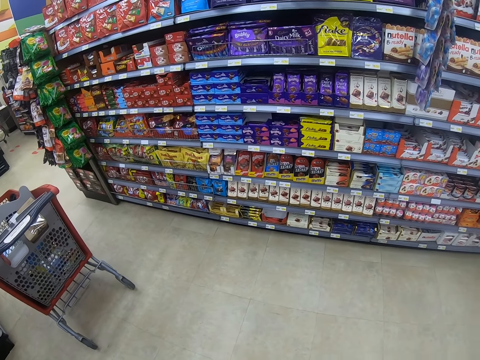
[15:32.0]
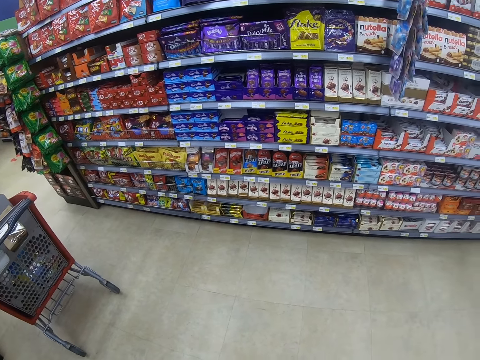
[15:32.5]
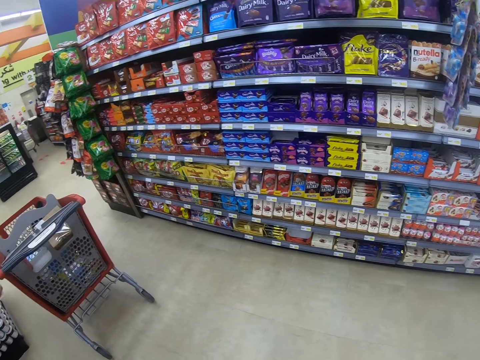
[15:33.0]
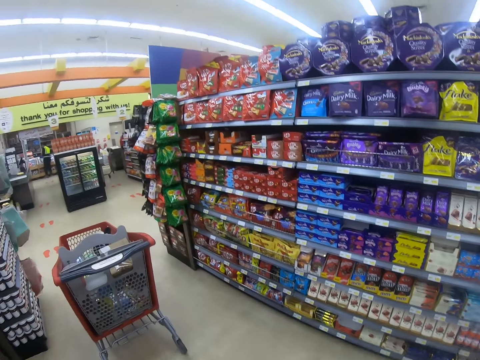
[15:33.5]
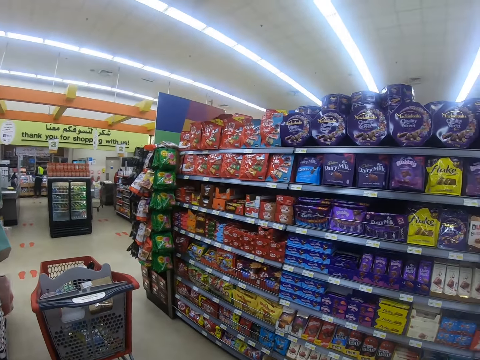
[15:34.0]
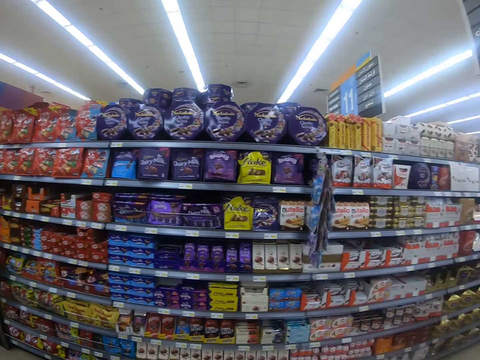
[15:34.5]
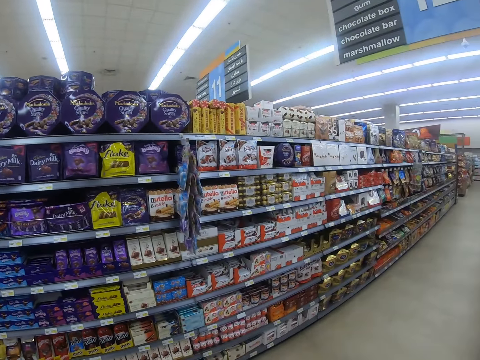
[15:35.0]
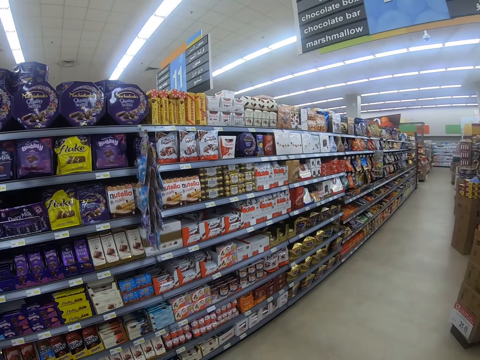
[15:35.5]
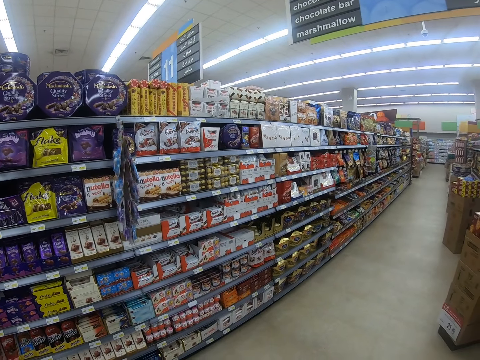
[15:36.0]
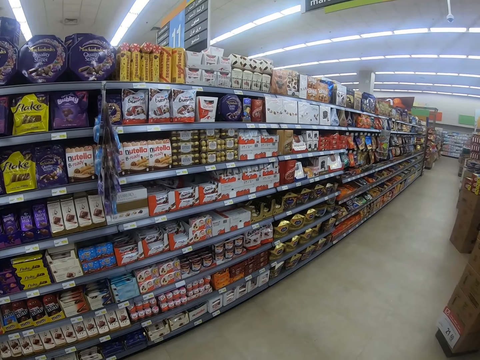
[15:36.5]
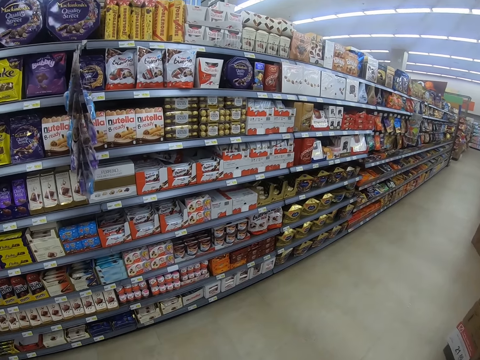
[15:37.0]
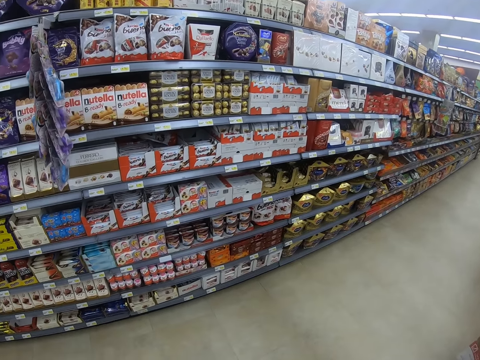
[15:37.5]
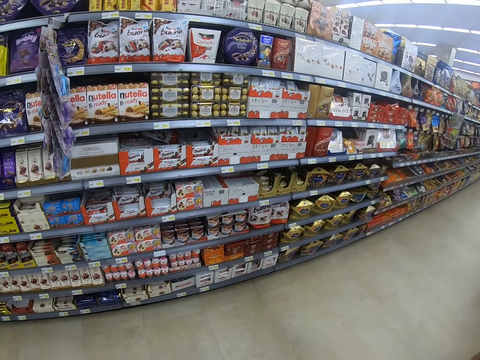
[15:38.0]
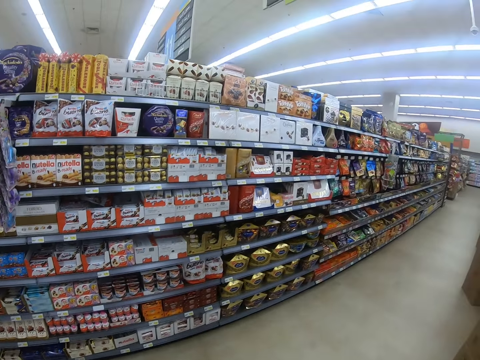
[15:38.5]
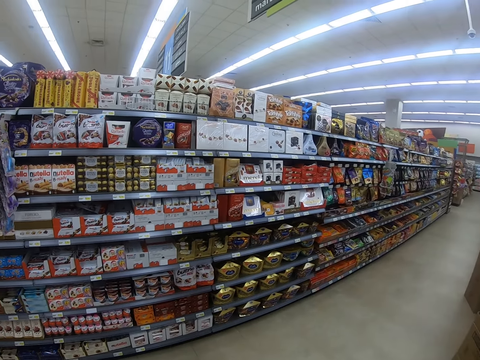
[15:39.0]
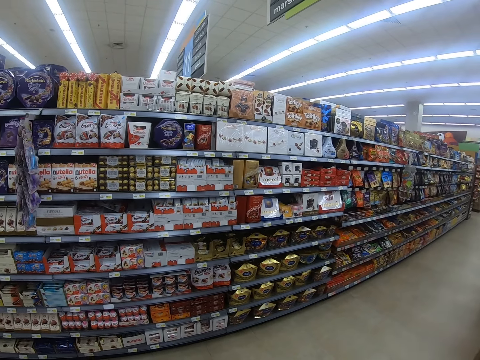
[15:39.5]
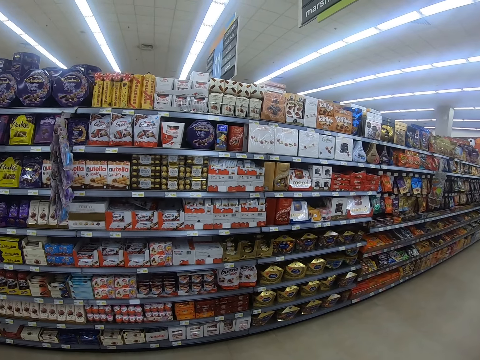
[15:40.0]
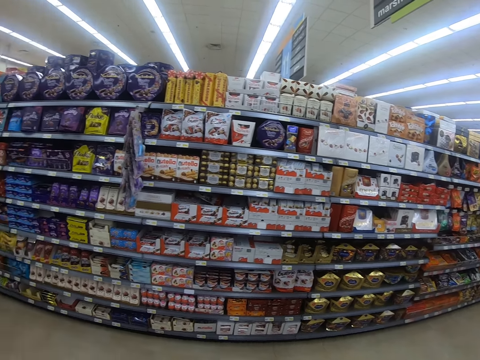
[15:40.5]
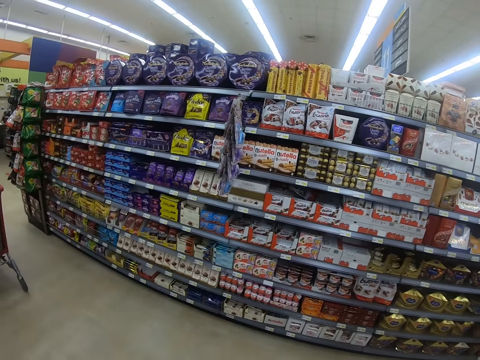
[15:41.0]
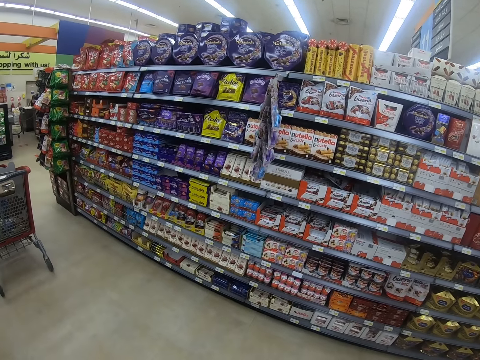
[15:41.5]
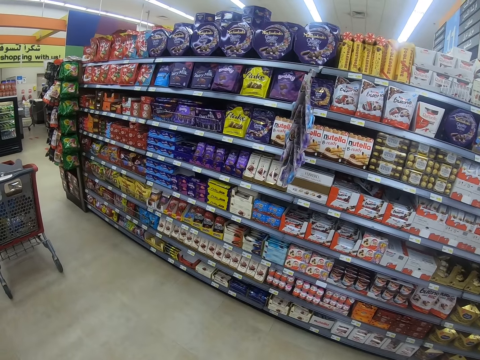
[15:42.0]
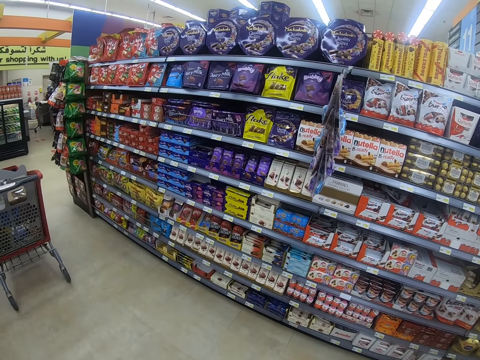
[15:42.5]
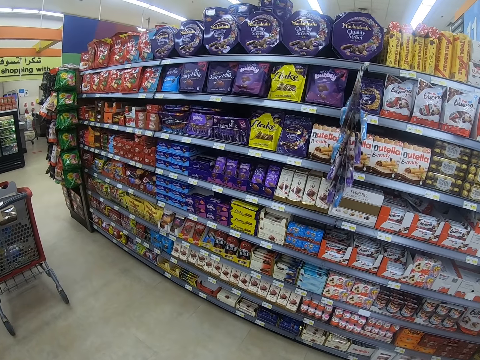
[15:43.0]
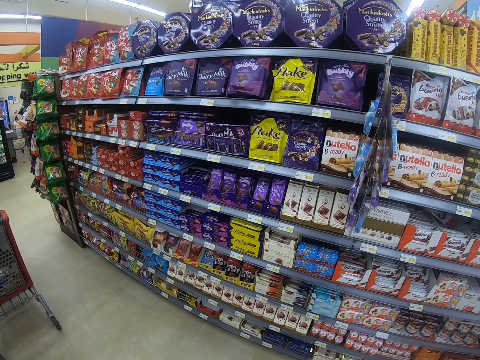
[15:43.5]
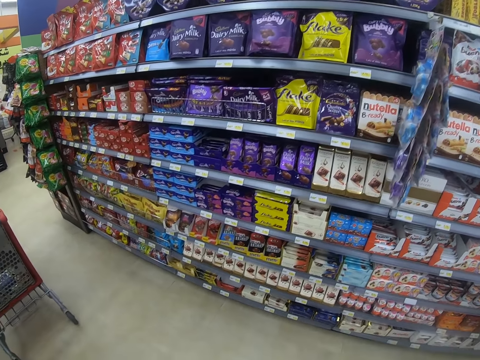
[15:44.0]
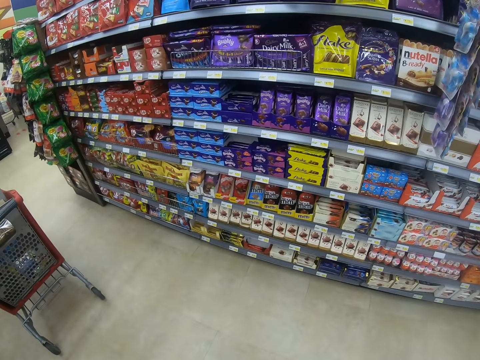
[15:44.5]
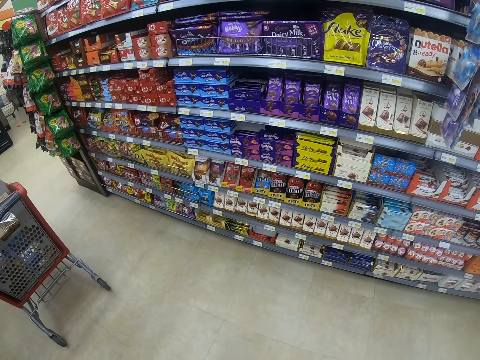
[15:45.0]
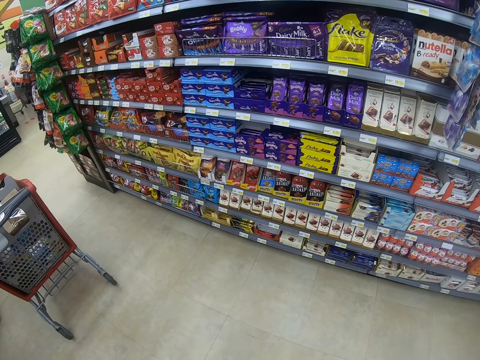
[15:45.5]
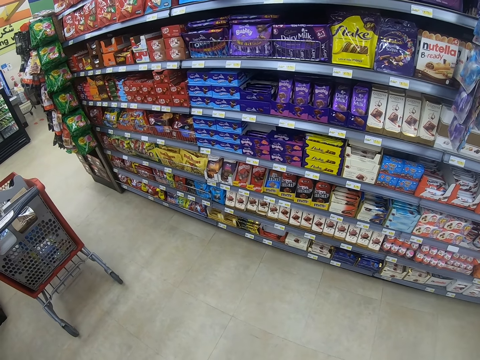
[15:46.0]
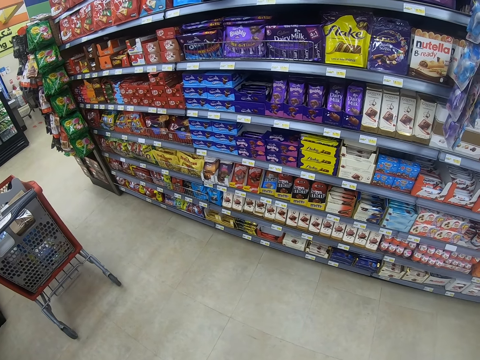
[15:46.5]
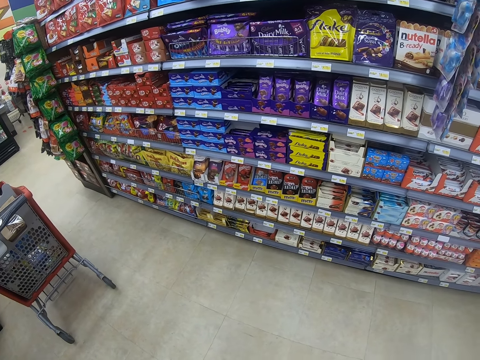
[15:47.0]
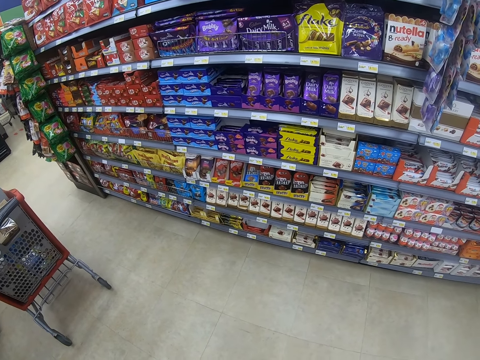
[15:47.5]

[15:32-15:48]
The camera wearer looks around. They look at the shelf.

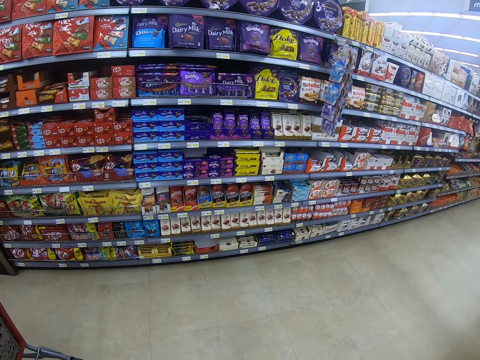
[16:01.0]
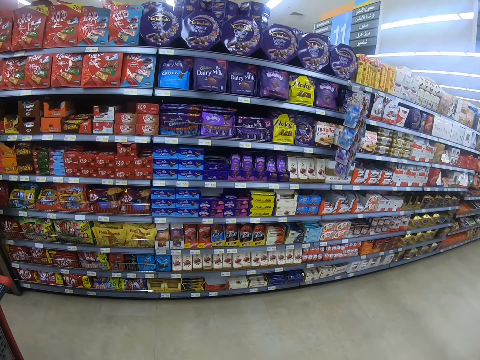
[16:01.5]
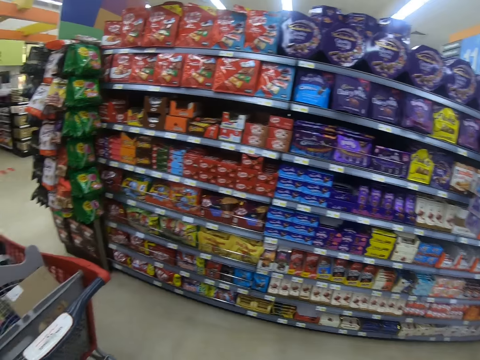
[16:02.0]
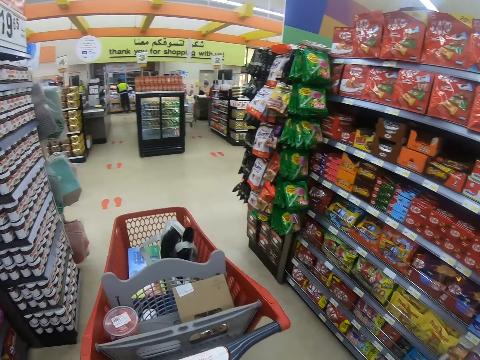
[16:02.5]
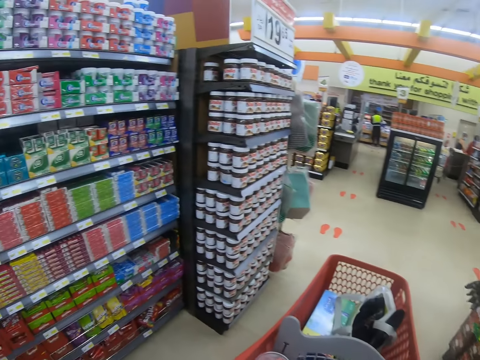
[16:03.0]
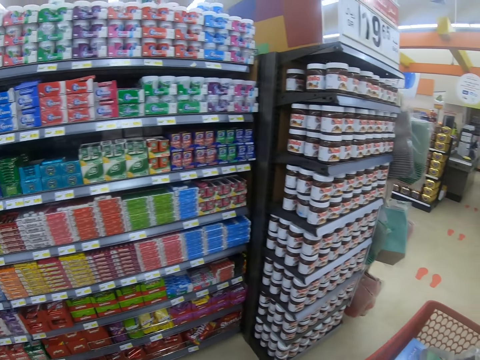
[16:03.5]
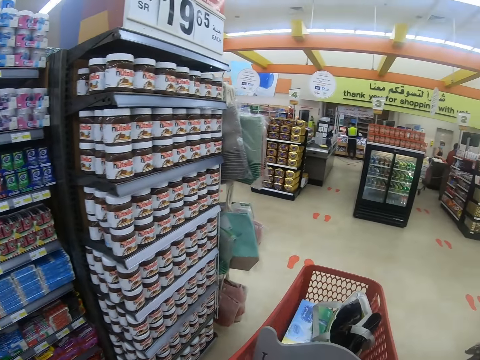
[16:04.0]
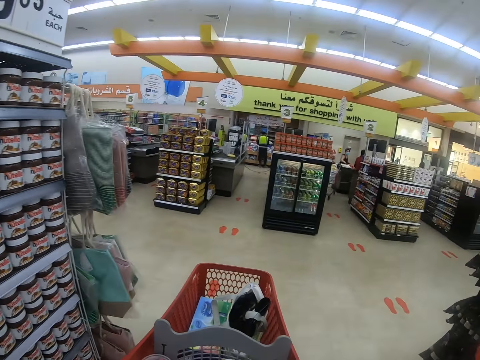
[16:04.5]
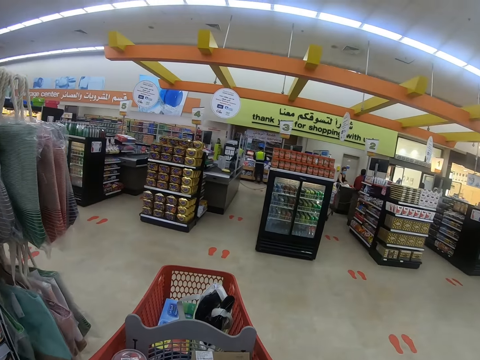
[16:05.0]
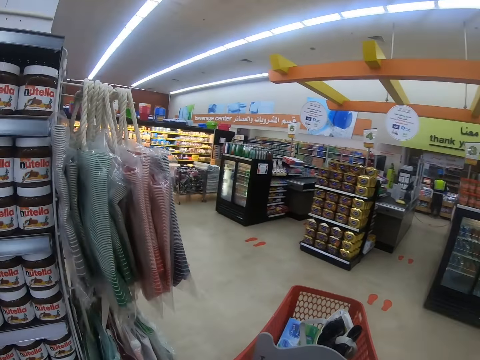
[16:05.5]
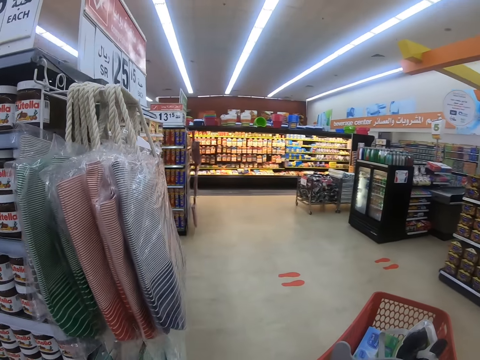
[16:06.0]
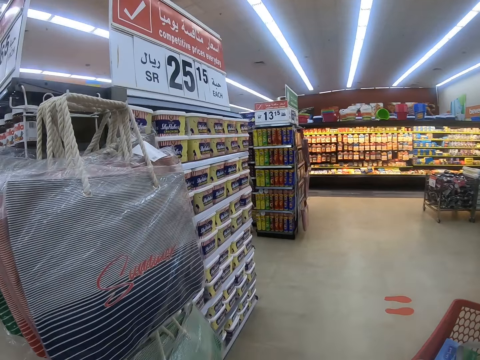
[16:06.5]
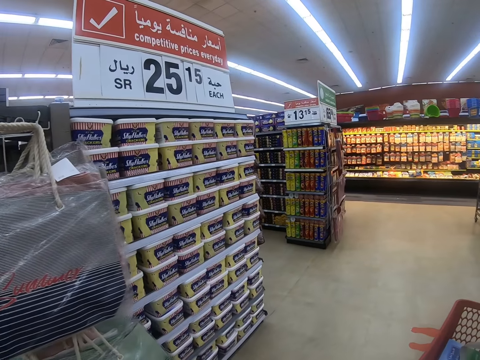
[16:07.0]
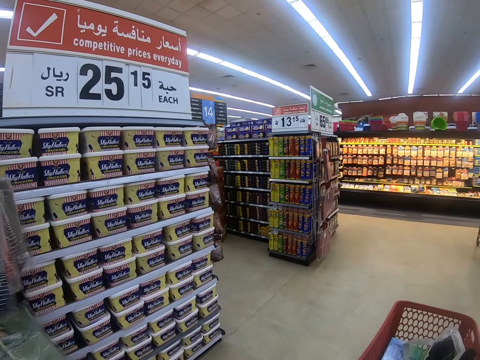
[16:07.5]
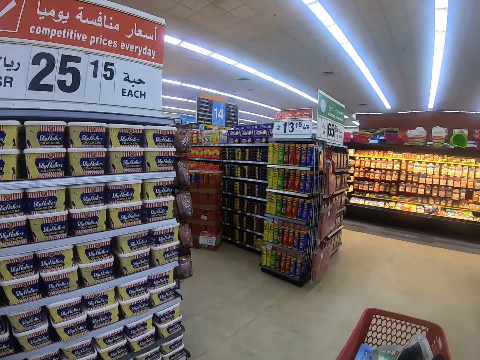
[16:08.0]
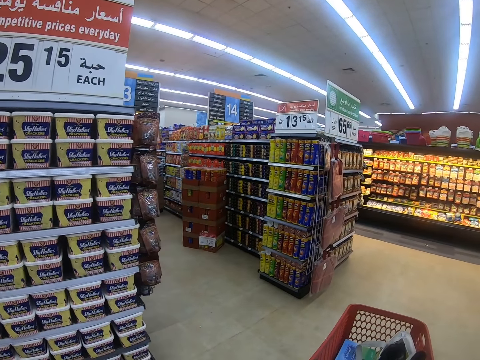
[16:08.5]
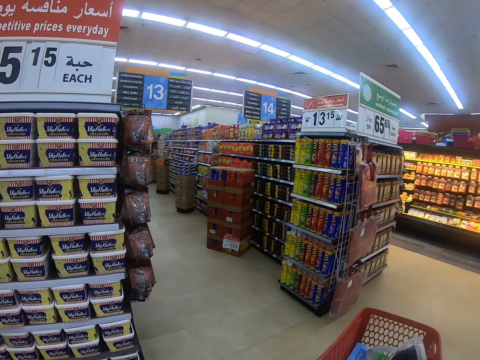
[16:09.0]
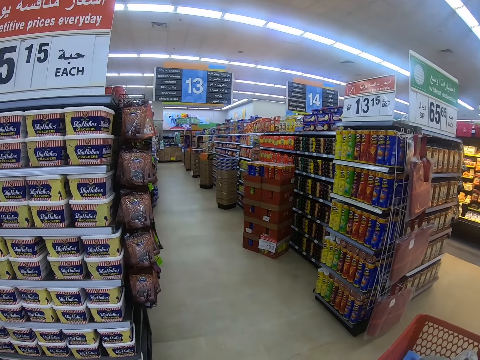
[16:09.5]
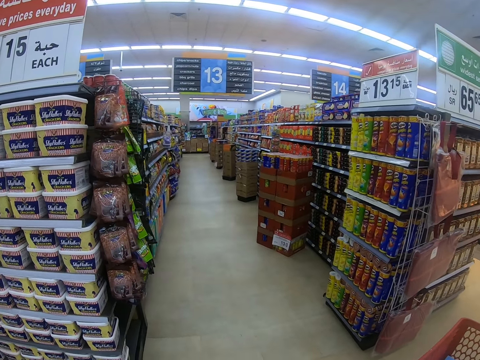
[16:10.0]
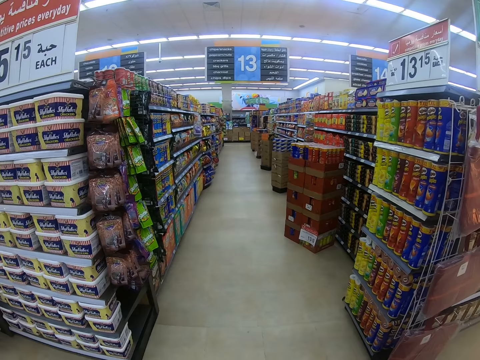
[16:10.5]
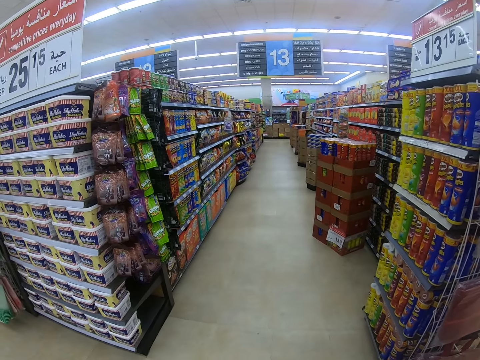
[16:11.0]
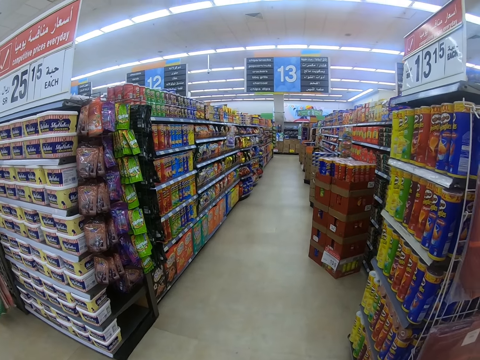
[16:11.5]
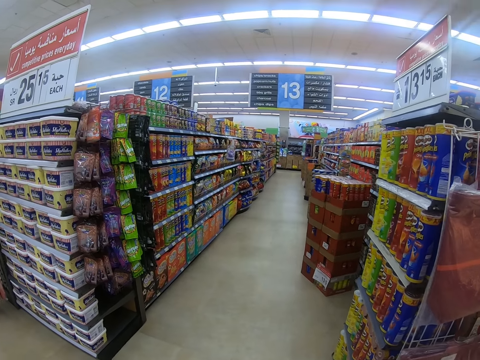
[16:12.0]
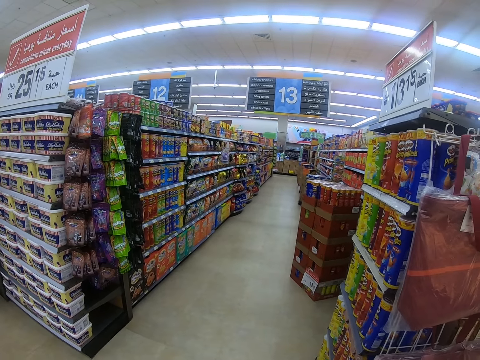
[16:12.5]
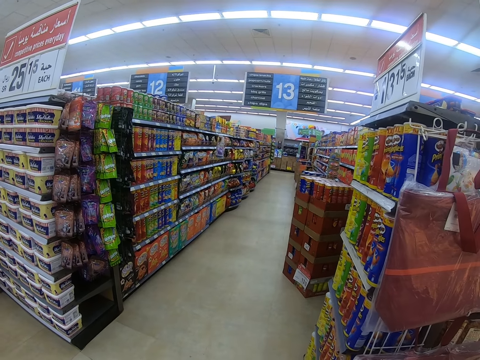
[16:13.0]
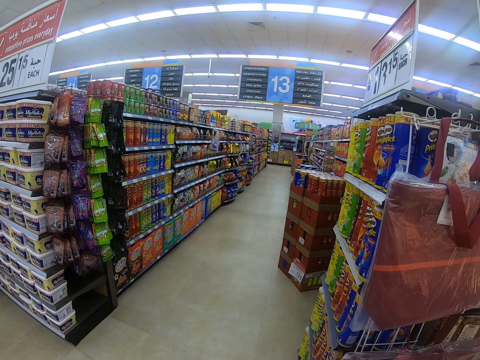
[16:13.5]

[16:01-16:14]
The camera wearer steps forward. They push the trolley. They walk around the supermarket, look around the supermarket shelf and pull the trolley. They look at the shelf.
